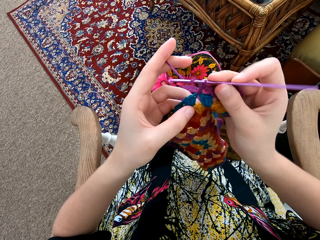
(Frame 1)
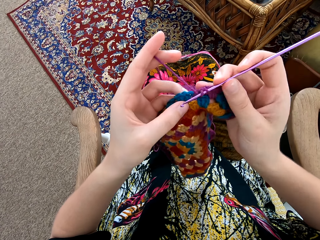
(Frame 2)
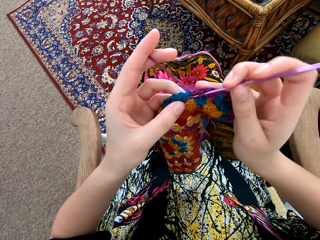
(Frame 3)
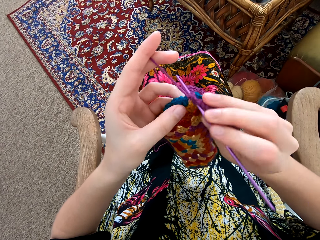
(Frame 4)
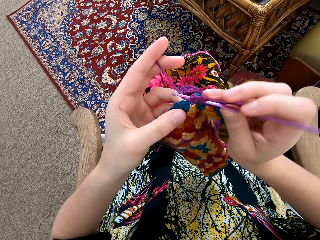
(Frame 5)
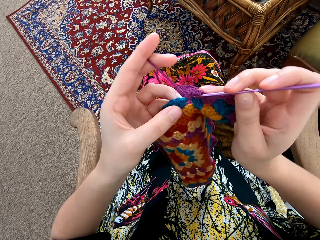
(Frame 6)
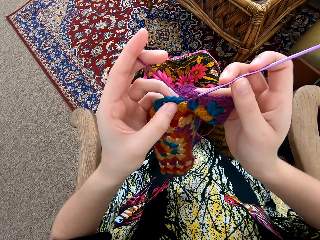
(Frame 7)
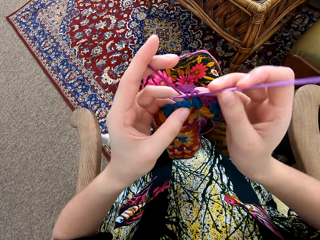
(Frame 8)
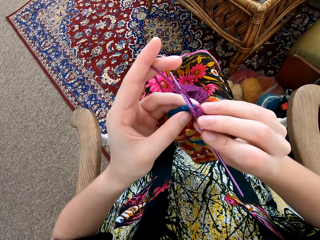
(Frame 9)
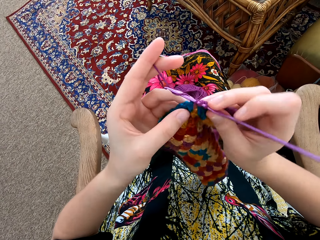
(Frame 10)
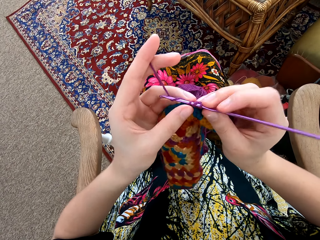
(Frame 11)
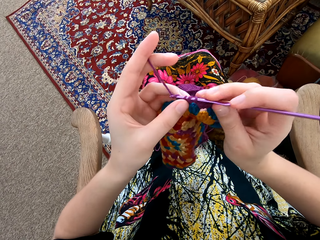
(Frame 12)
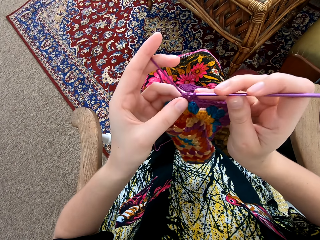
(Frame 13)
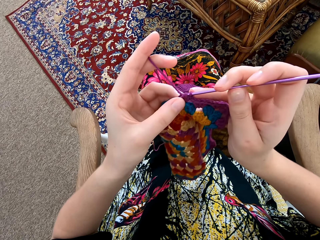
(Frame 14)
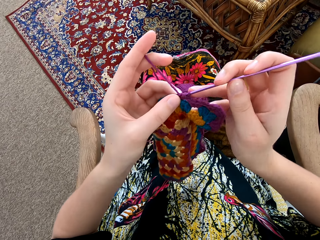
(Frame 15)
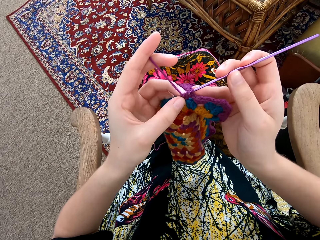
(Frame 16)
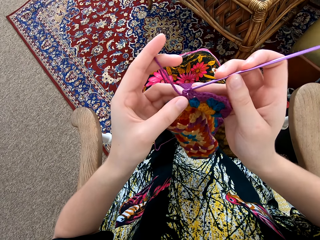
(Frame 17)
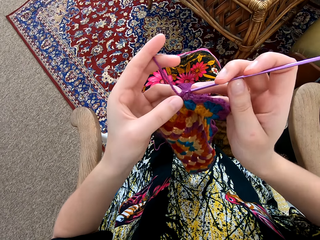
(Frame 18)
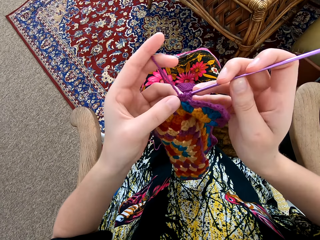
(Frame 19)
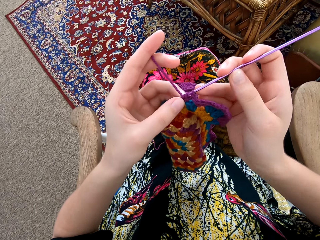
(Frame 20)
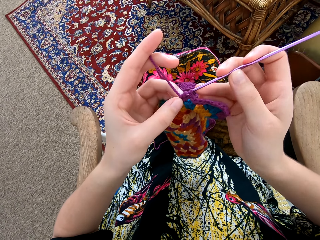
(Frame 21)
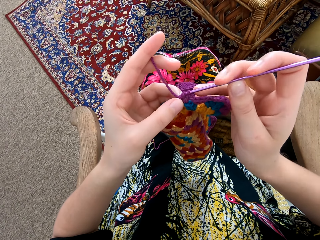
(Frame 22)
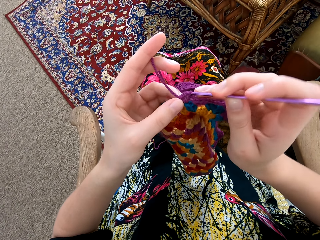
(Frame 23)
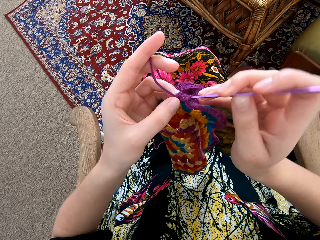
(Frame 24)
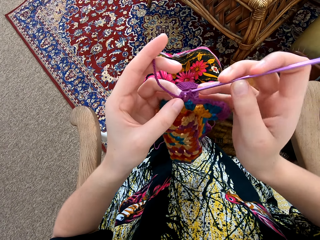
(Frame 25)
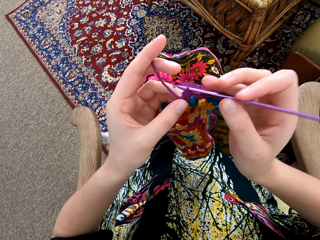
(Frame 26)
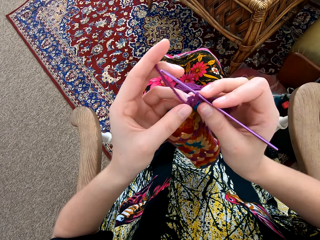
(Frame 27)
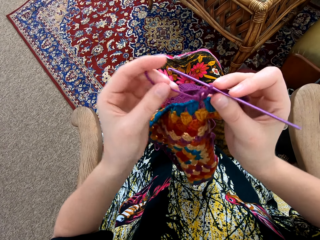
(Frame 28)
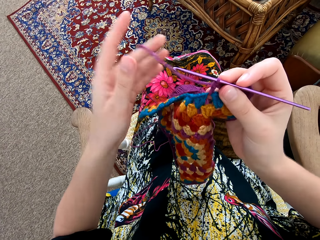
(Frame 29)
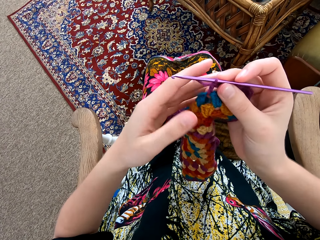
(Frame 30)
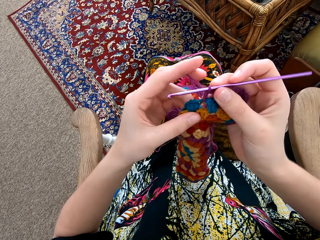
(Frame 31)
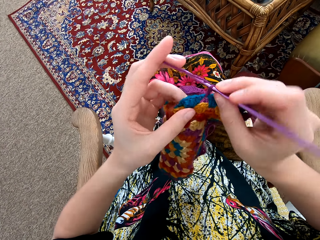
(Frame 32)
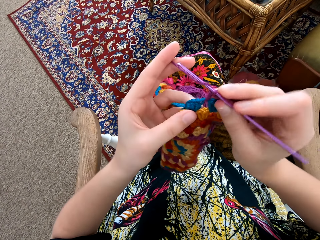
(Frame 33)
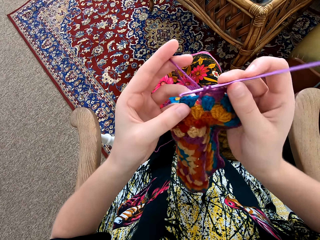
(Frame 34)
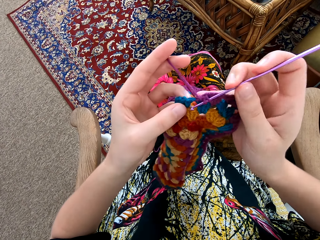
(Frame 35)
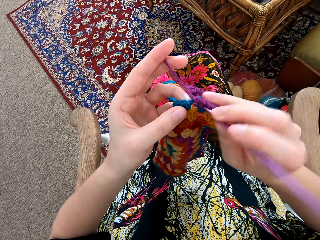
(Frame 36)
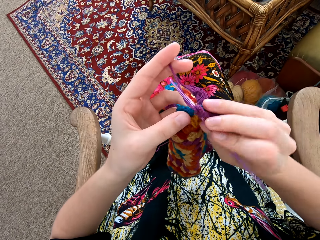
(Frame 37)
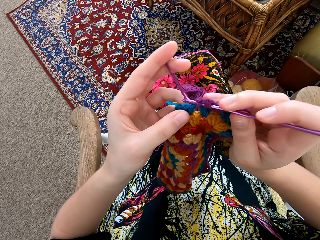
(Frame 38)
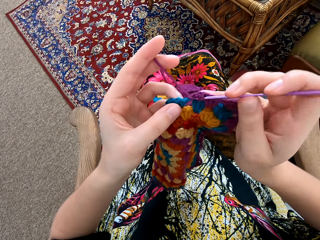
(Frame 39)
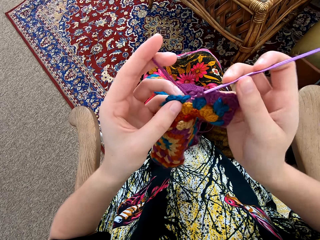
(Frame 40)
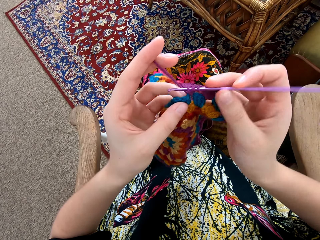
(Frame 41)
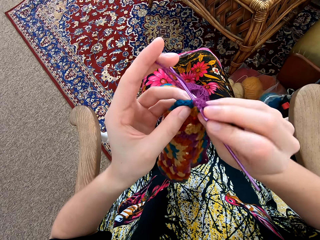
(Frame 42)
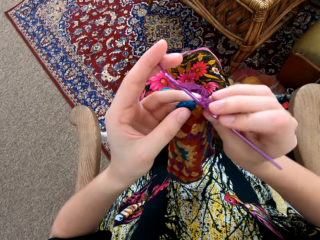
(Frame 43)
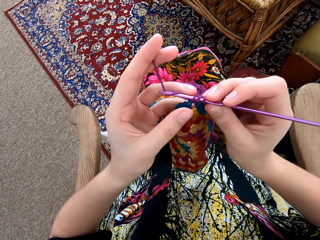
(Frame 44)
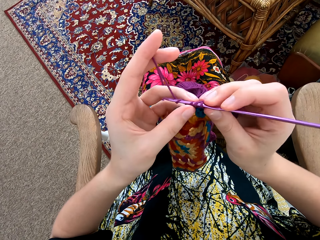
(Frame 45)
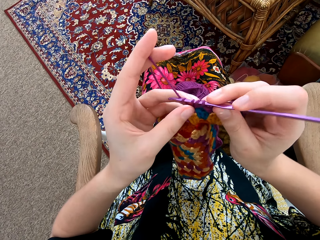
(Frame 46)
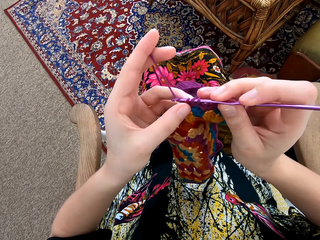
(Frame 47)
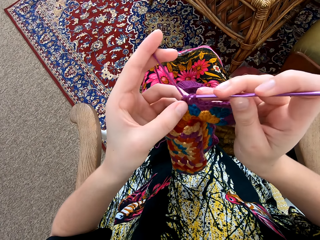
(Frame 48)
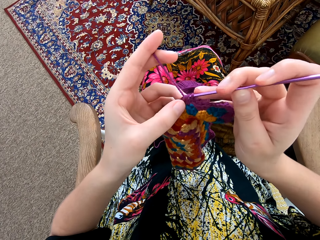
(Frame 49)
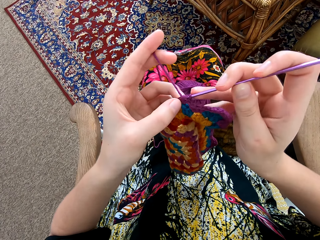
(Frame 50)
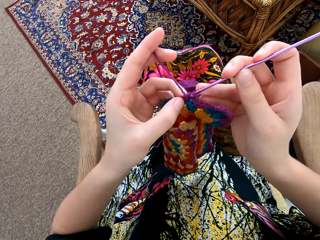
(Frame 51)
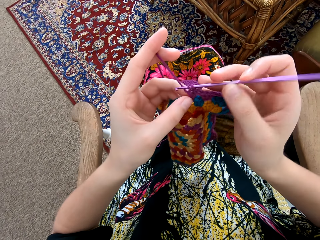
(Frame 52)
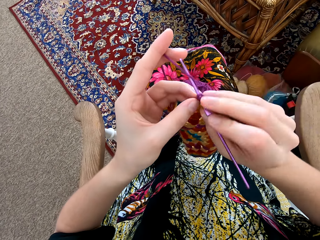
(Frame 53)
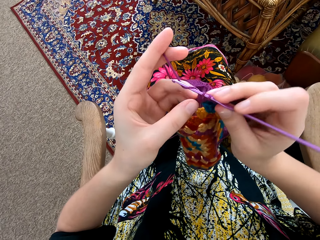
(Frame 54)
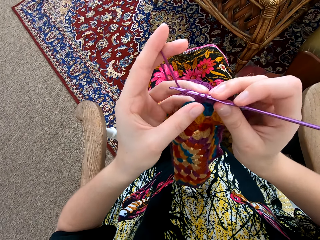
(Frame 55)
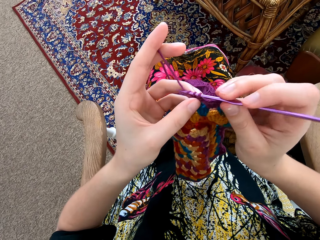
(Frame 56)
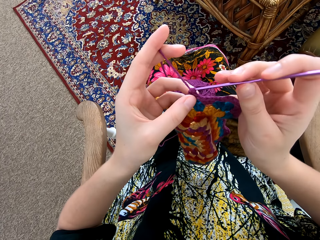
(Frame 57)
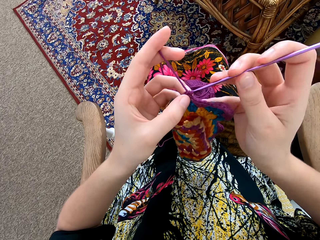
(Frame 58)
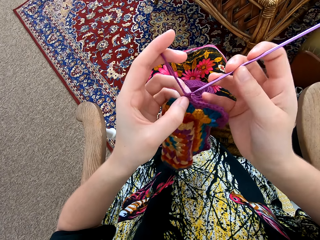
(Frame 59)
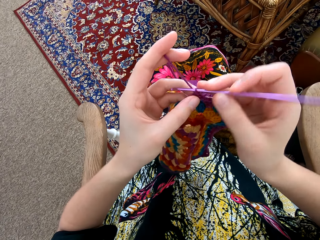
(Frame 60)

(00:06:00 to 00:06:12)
The camera wearer unwinds the thread. They interlock a loop of thread with the crochet hook.

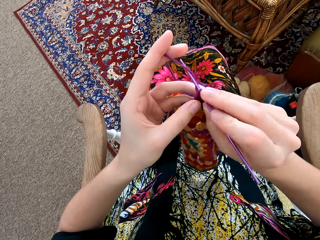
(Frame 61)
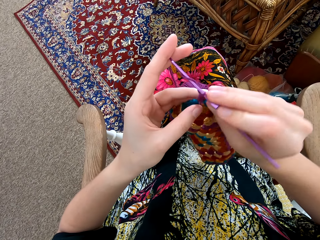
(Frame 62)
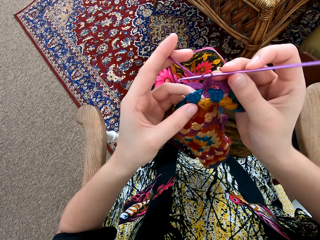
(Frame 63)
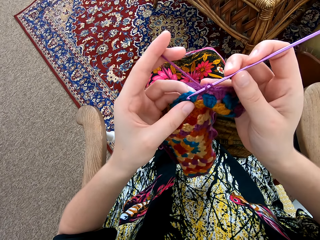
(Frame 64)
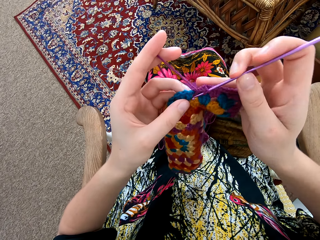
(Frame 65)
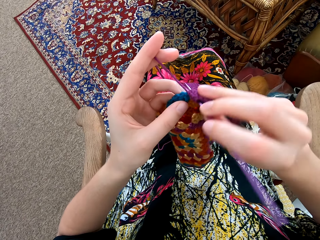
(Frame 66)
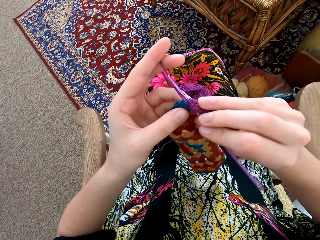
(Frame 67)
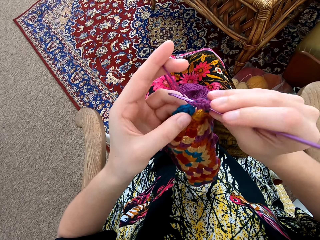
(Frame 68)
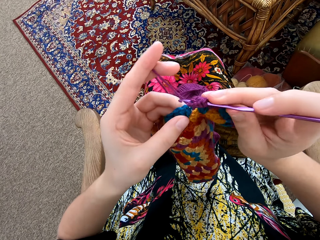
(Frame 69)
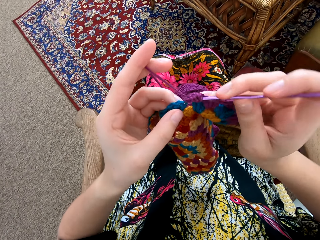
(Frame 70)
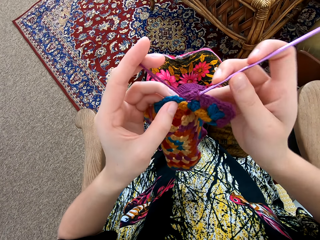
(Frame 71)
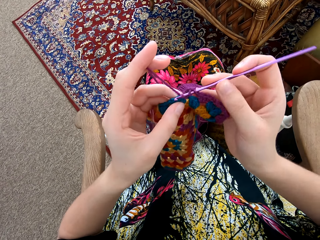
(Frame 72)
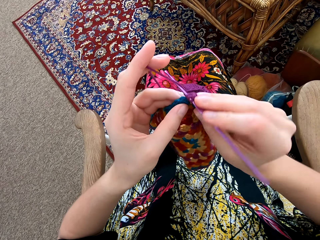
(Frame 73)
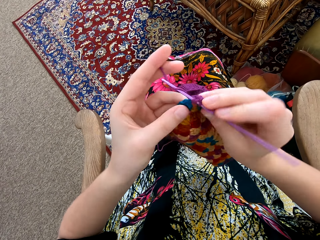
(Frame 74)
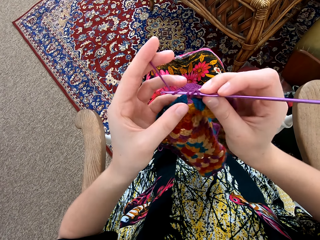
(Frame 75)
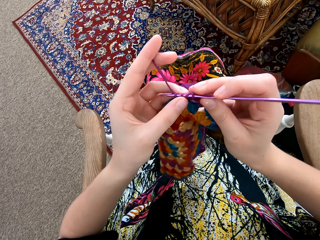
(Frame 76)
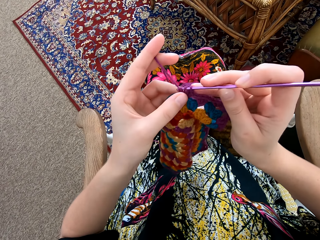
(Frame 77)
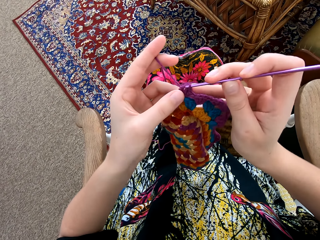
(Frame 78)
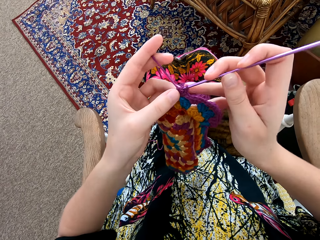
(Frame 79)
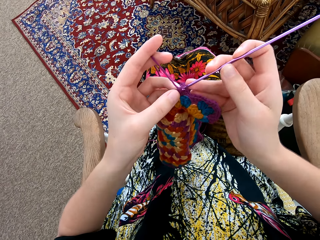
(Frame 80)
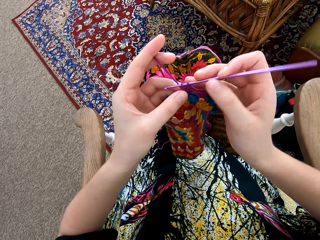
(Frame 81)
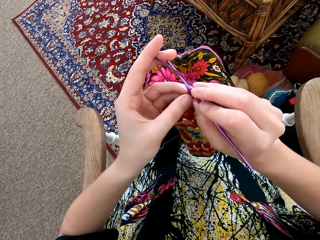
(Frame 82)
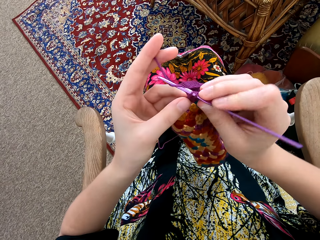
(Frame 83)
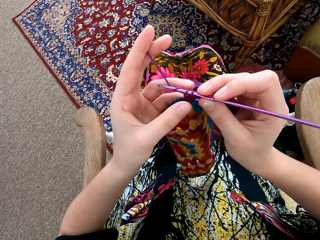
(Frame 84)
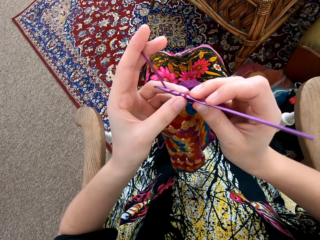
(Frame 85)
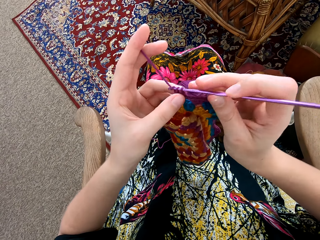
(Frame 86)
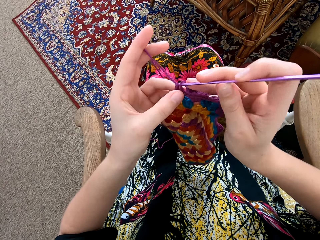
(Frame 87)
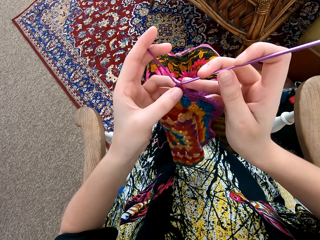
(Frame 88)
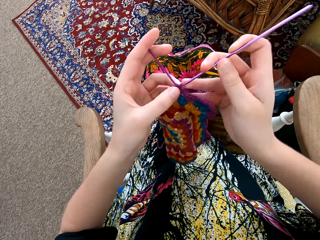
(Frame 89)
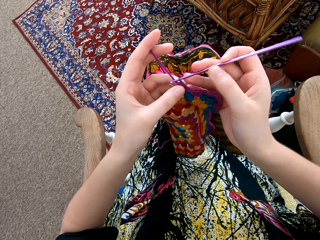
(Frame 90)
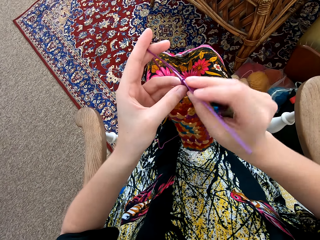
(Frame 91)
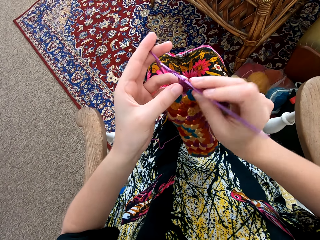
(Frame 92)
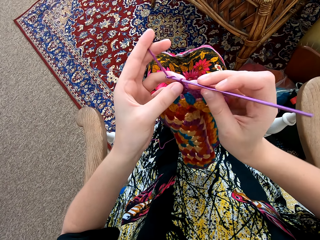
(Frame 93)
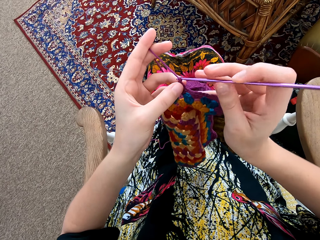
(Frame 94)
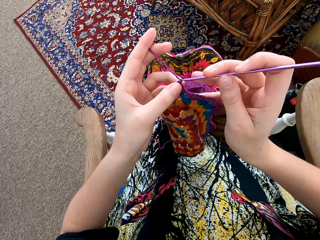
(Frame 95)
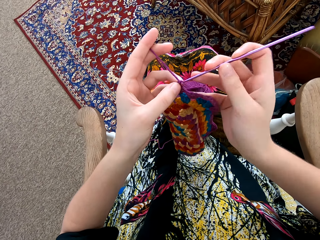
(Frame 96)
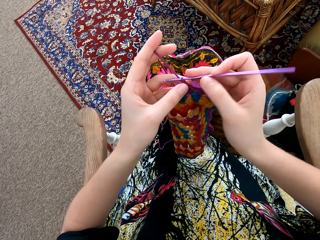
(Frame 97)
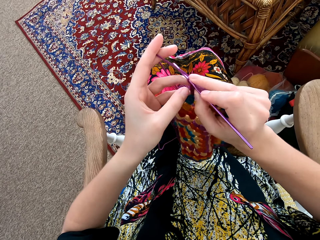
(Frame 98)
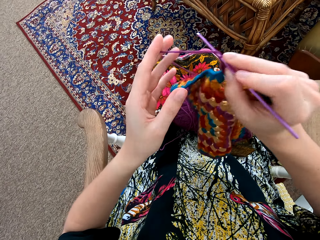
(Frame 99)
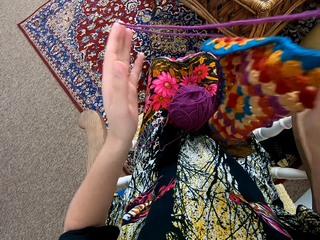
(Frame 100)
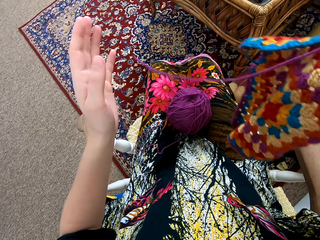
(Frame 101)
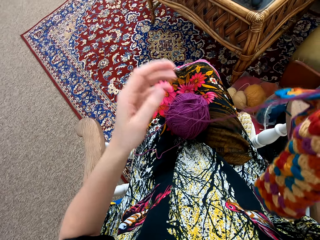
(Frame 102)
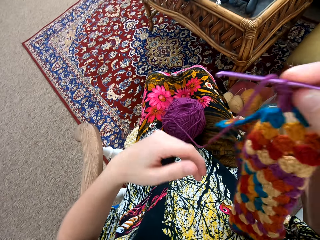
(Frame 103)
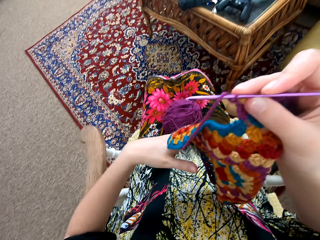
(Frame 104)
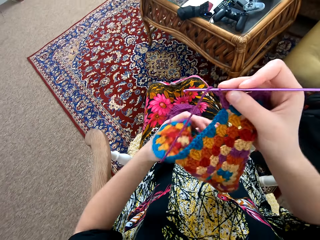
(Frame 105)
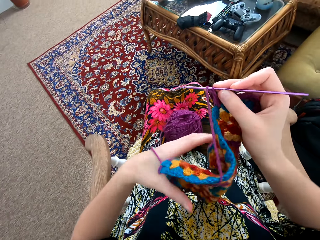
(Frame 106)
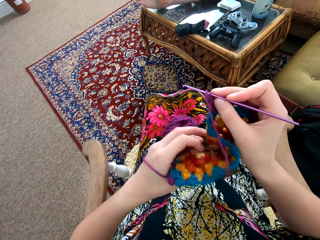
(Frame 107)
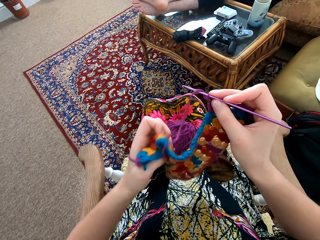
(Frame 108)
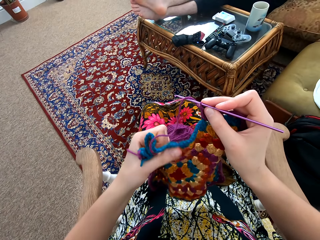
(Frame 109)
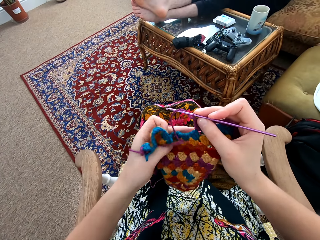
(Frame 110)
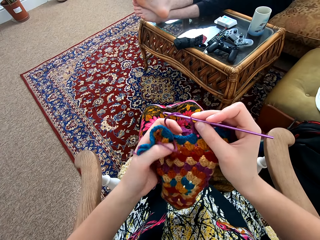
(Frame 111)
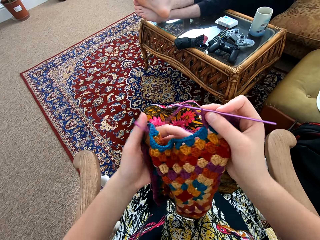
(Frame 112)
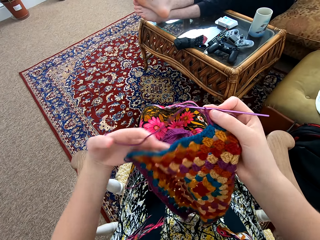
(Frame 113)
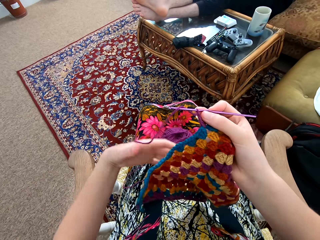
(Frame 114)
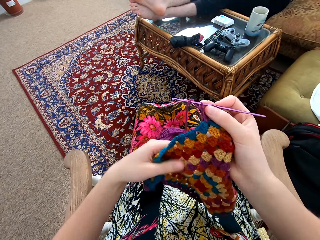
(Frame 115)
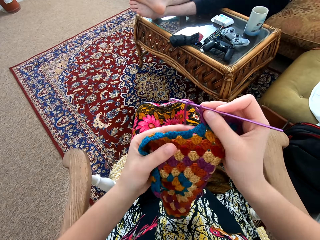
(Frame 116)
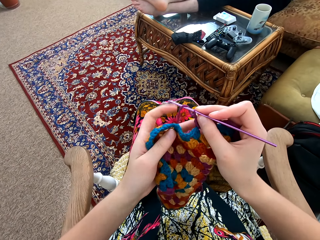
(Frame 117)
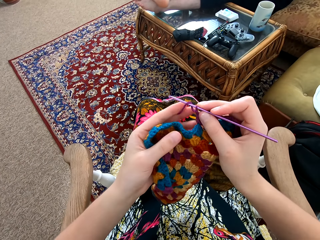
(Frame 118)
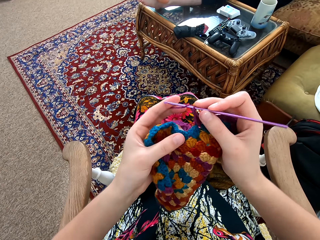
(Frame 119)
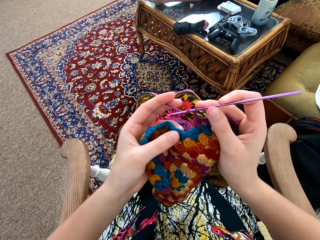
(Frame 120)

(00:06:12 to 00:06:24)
The camera wearer spreads the weaving thread with her hands. She holds the garment in place.
